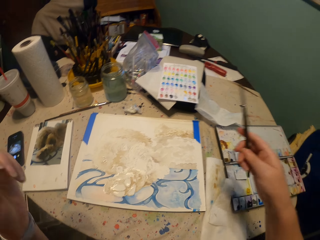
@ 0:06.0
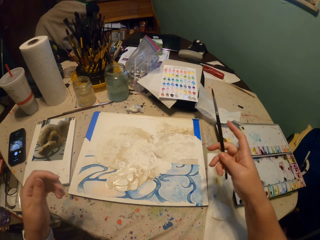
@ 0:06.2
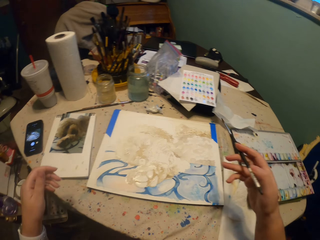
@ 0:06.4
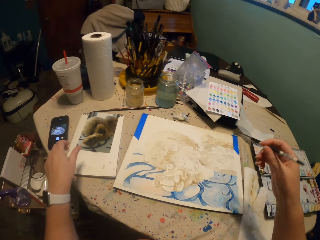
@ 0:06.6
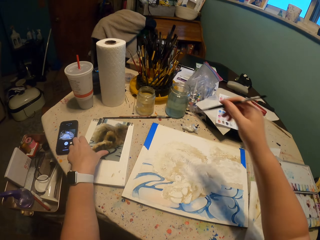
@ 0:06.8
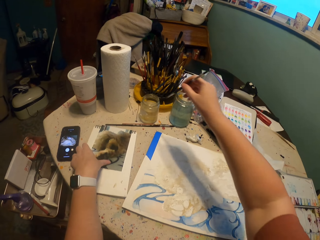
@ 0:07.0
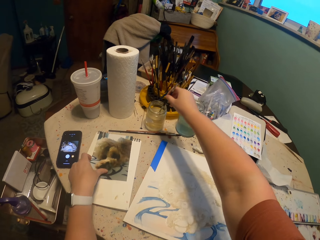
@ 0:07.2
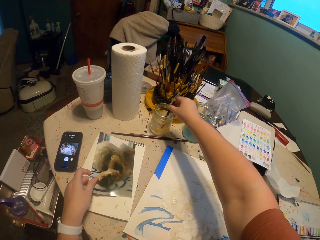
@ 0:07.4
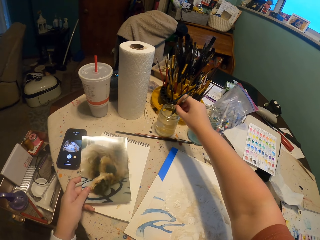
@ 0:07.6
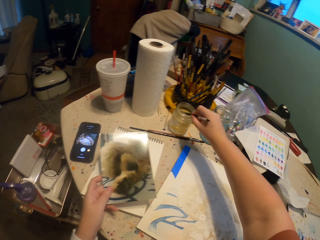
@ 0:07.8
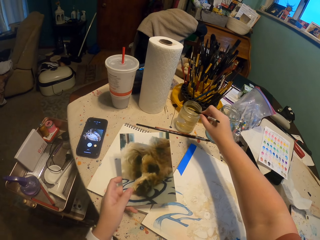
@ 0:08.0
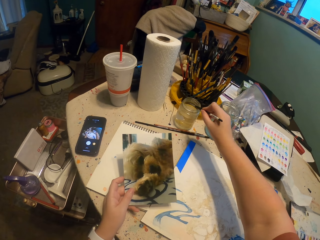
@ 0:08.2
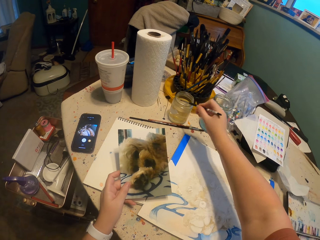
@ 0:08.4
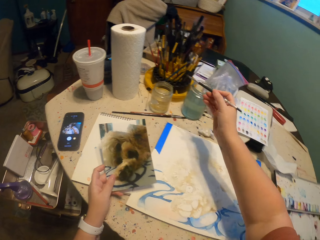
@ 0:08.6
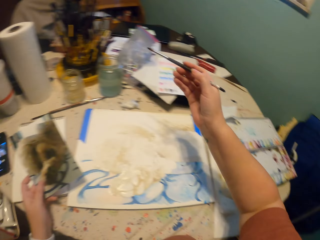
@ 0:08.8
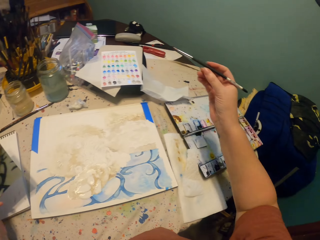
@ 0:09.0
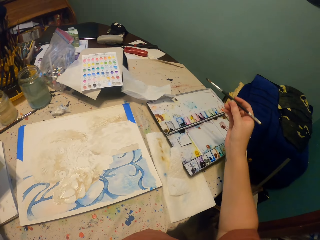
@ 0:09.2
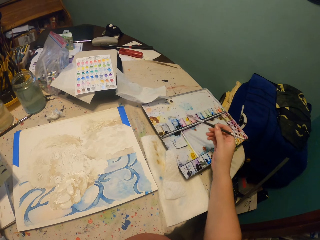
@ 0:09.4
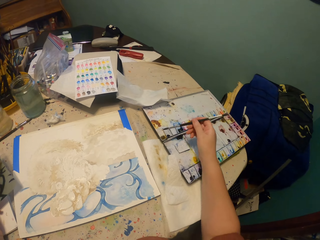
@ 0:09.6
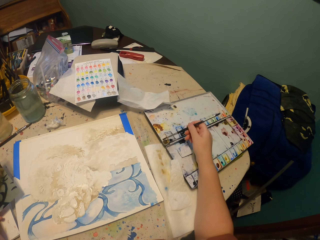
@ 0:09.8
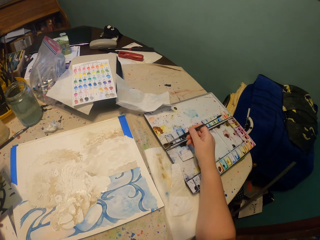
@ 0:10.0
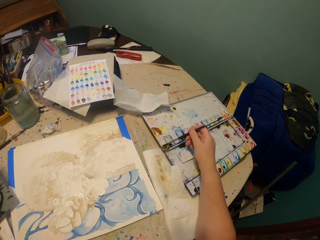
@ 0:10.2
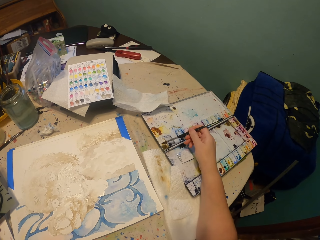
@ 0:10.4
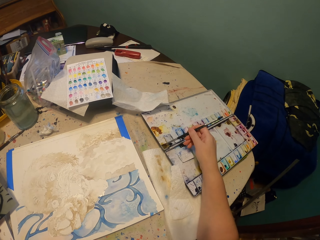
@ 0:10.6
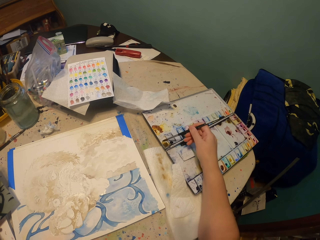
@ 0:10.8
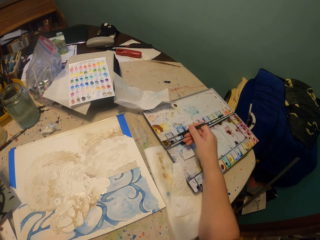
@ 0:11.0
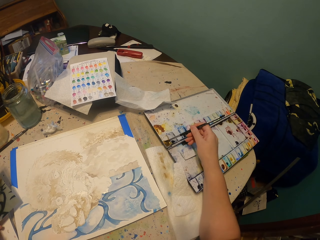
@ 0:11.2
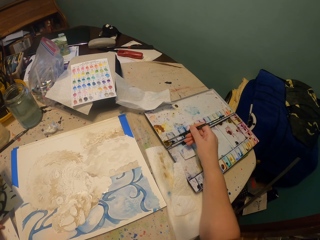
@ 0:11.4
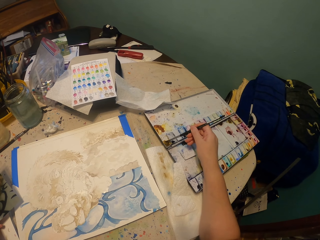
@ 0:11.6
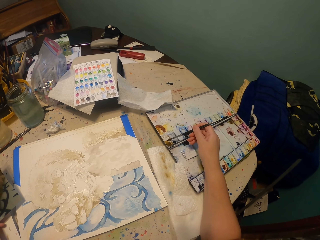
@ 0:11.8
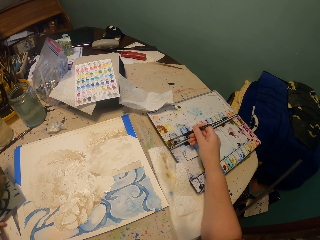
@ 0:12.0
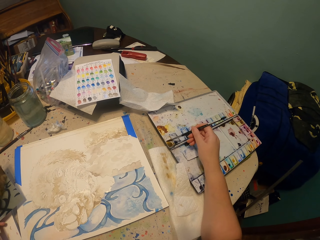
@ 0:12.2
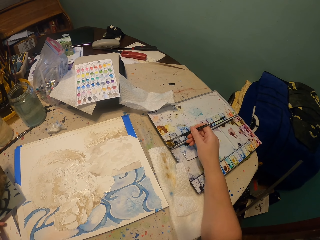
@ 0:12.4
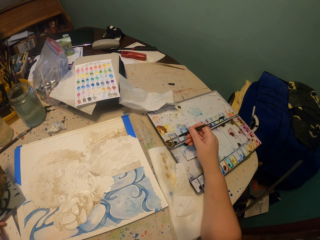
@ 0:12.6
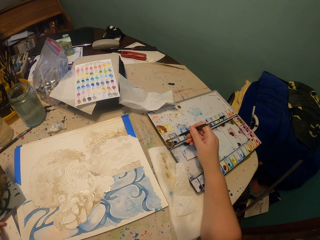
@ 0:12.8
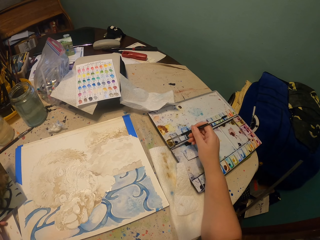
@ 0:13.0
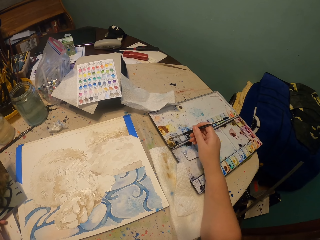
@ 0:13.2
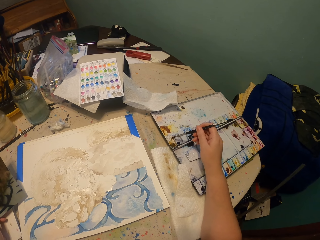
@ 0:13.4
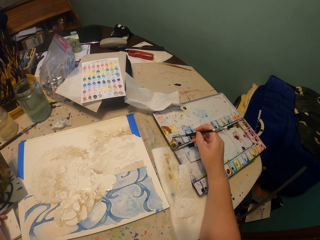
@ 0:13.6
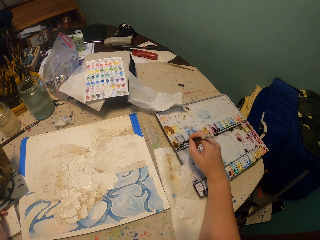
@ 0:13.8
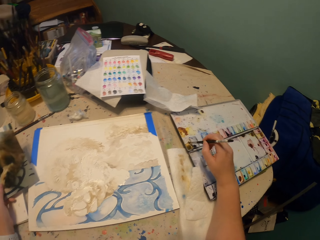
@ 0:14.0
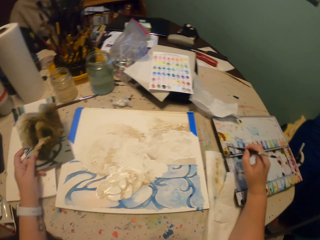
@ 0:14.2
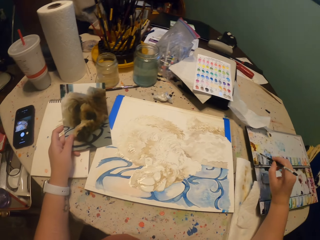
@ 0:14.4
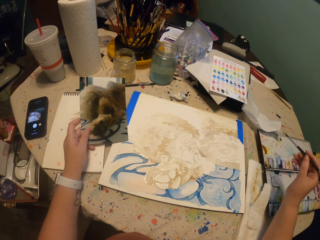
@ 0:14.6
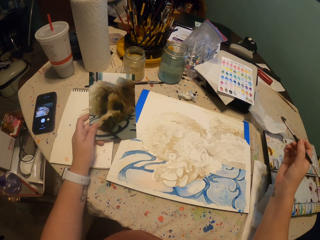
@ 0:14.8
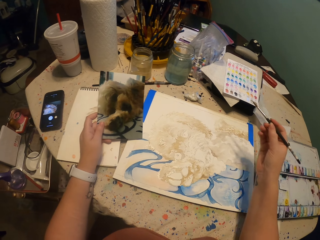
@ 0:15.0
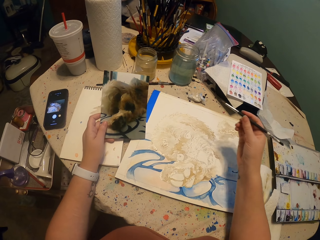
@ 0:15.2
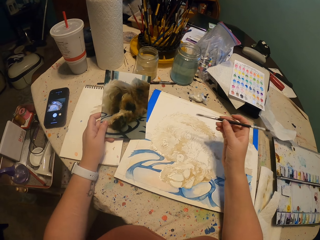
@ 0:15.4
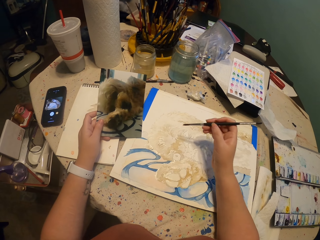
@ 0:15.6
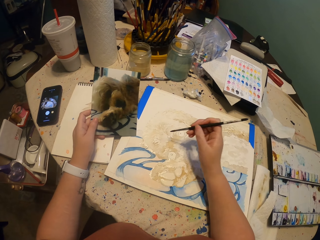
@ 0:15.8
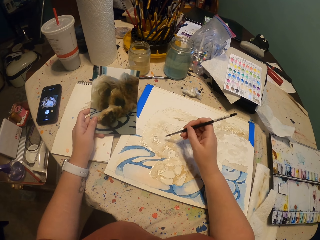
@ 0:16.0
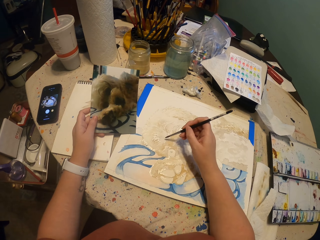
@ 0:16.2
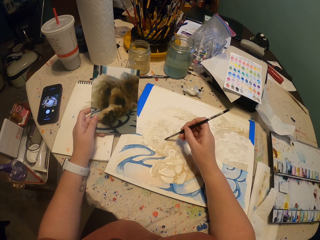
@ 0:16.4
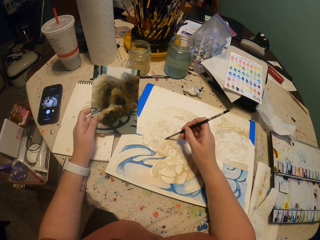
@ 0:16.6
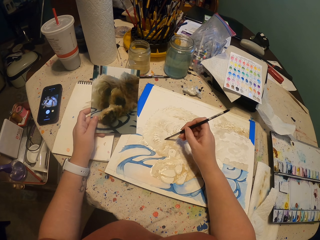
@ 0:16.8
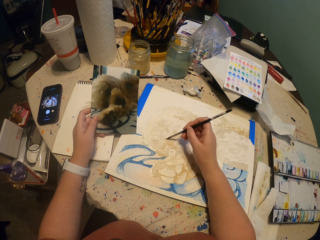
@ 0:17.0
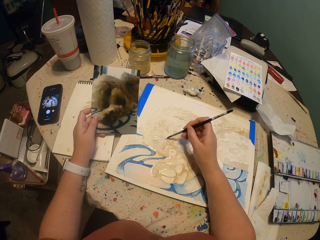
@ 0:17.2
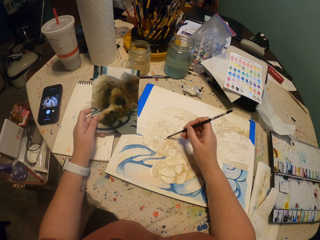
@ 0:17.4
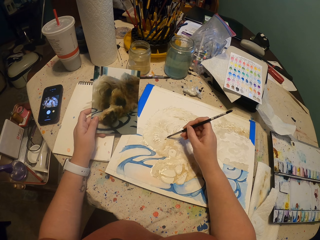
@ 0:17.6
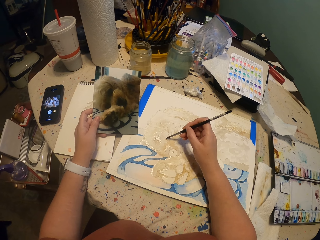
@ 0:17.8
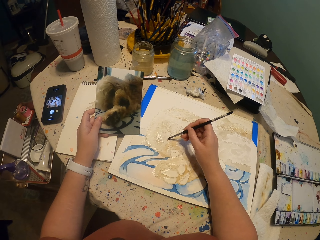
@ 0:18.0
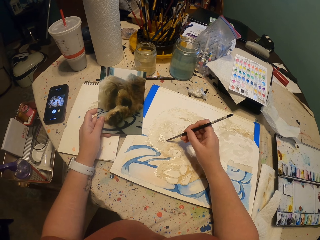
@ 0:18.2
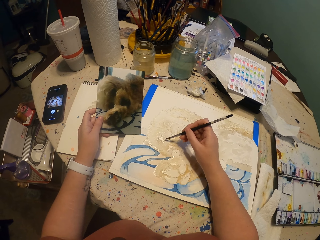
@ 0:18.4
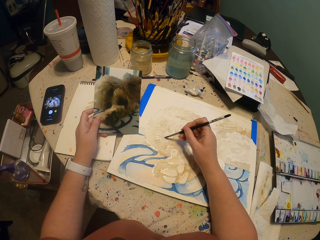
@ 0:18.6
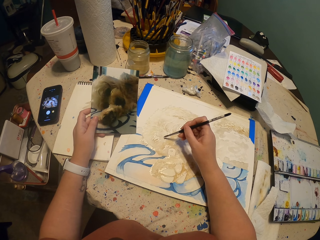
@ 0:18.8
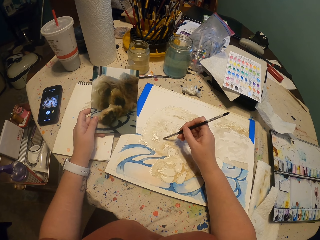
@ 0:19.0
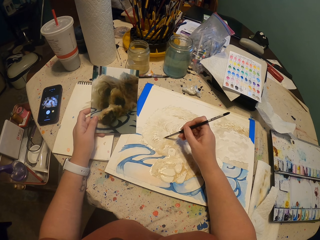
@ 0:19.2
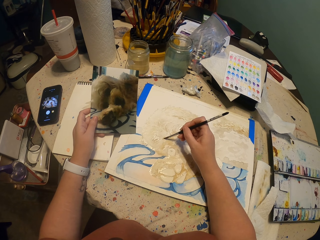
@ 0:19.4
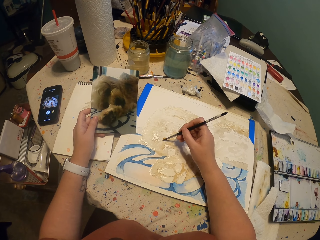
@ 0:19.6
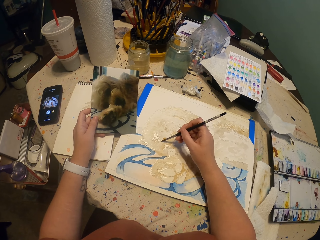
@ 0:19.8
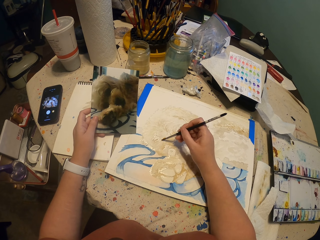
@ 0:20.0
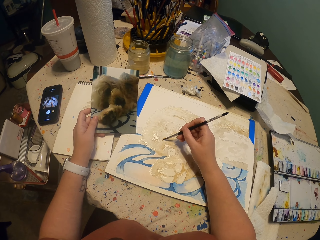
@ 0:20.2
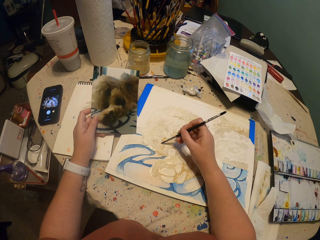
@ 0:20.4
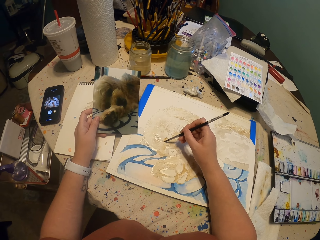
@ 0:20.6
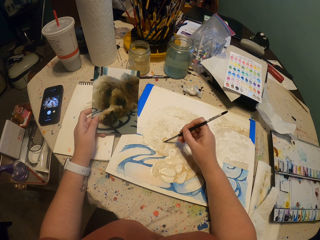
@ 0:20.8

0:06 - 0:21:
The camera wearer dips the painting brush in the bottle of water. They pick a color. They dip the brush in a paint. They paint on the book.

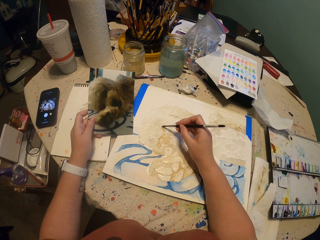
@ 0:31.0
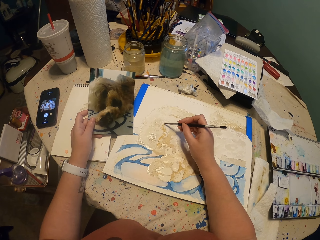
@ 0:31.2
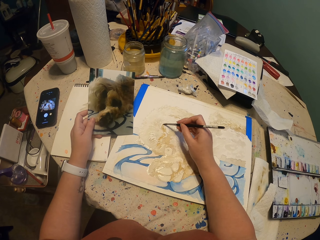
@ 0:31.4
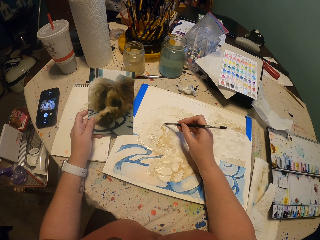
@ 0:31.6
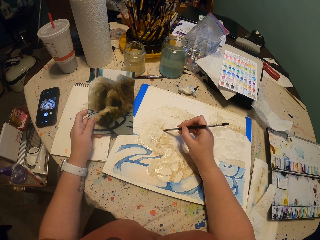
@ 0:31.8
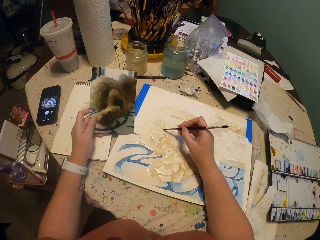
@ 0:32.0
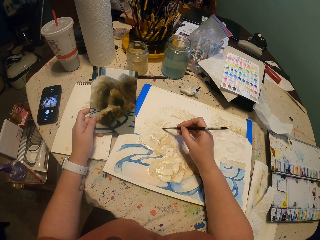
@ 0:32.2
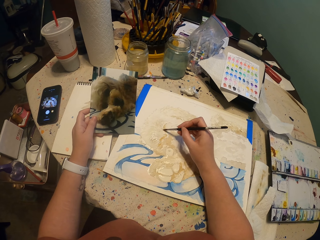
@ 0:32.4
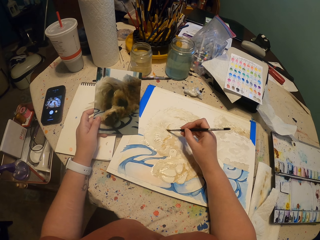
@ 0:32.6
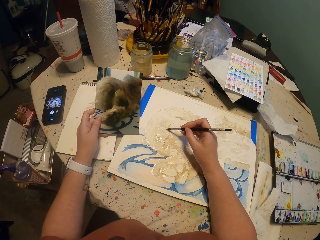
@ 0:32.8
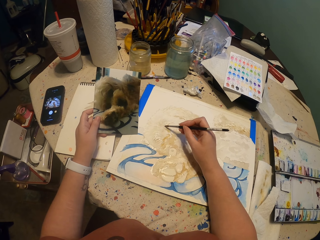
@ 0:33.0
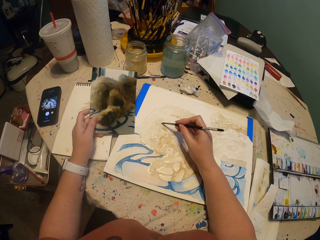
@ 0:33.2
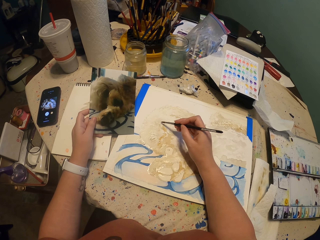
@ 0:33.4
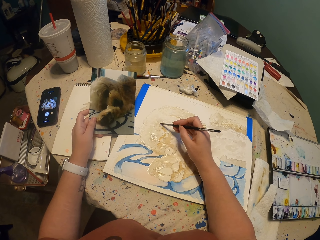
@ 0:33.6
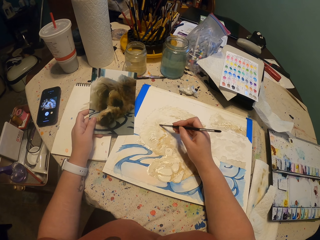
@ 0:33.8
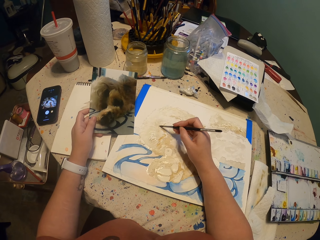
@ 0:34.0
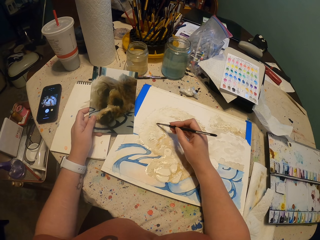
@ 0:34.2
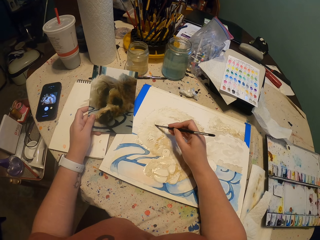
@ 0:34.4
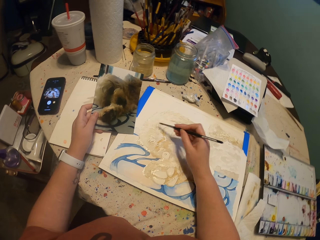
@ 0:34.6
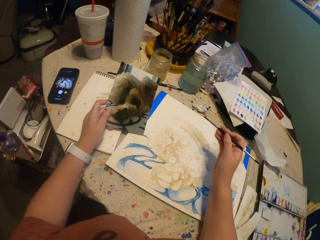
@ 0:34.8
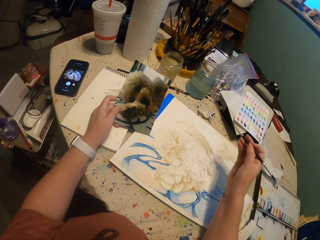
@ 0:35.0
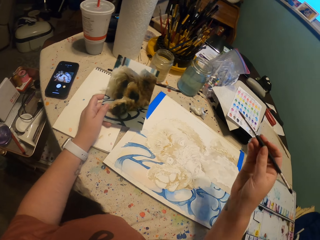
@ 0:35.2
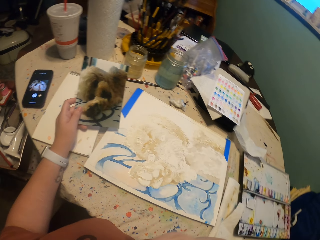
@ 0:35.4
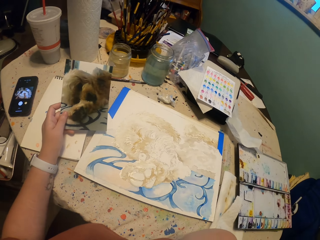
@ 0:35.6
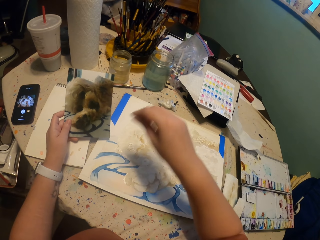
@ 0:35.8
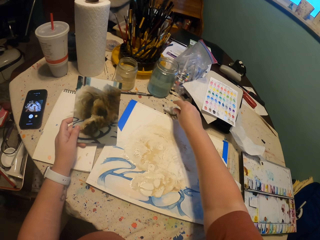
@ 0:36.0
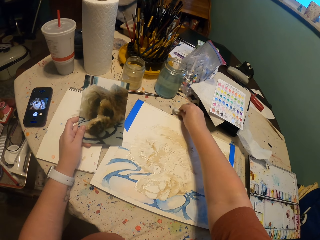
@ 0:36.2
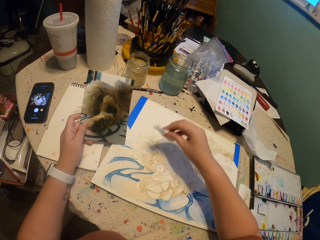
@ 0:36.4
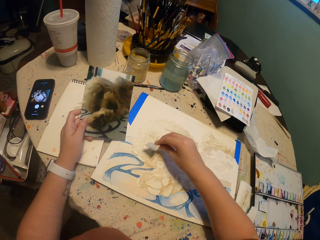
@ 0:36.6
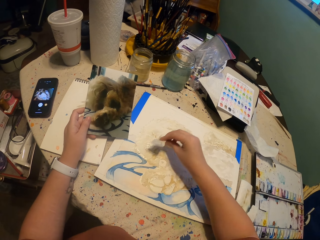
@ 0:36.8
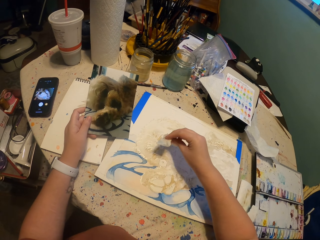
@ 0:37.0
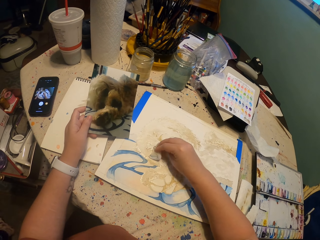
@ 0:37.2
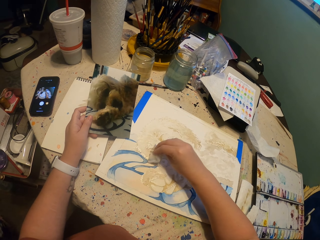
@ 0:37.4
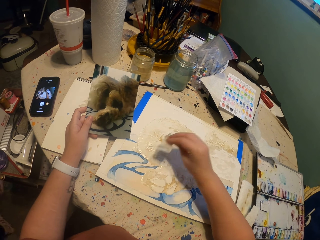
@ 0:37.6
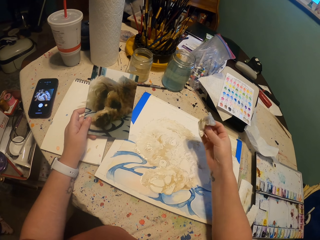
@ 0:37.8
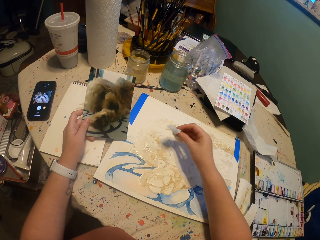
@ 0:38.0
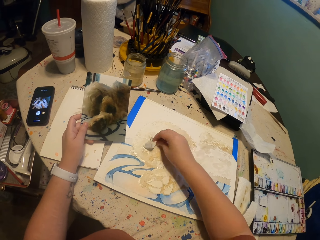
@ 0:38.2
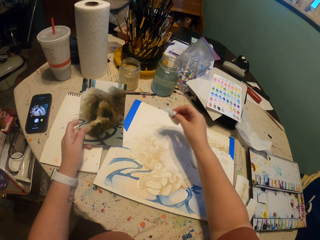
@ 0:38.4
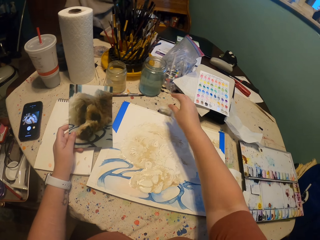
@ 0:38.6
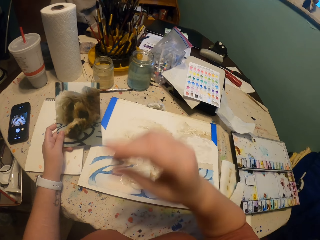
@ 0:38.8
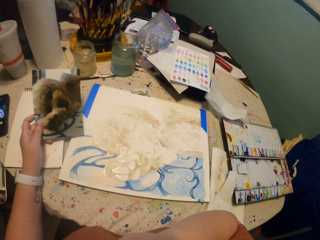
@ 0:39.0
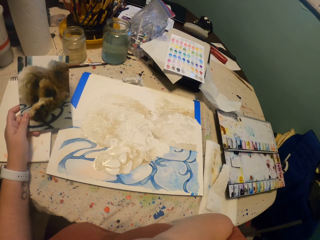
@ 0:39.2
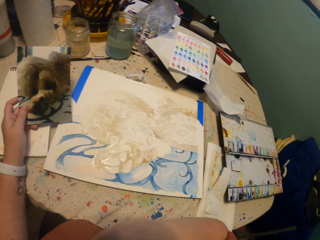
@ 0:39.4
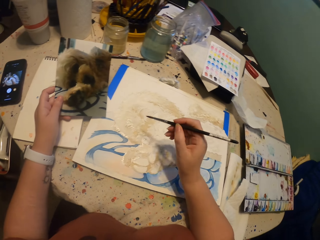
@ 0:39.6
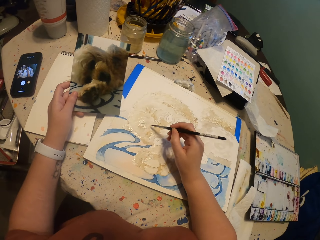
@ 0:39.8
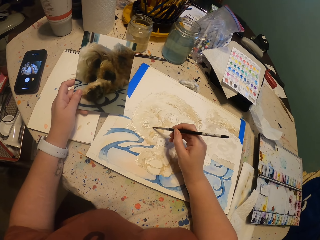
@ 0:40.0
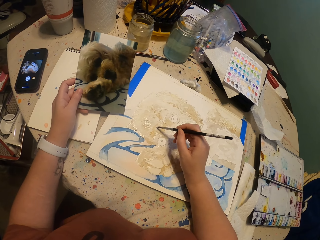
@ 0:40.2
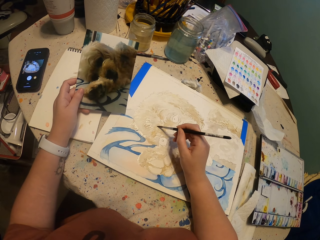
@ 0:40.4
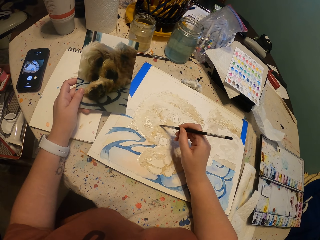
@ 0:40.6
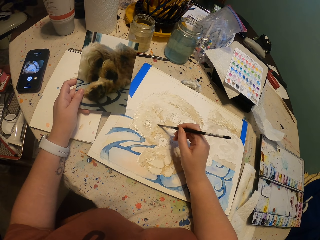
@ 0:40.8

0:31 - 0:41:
The camera wearer holds a brush on the mouth. They pick a cotton on a table. They place the cotton on a paper. They wipe off the excess paint. They put the cotton on the table. They pick the brush on the mouth. They paint on the paper.
